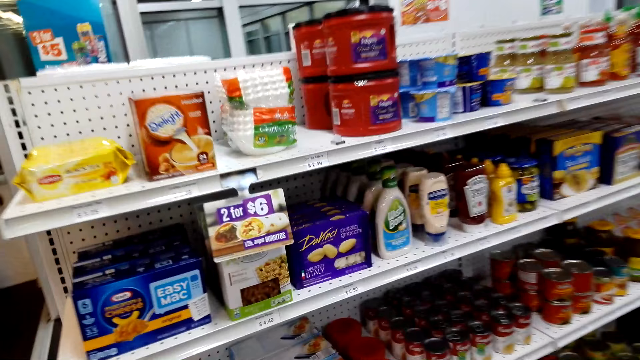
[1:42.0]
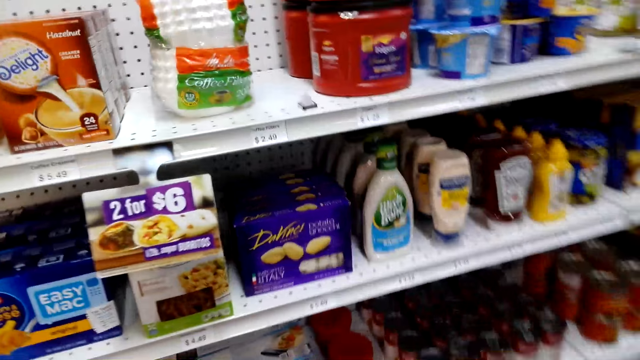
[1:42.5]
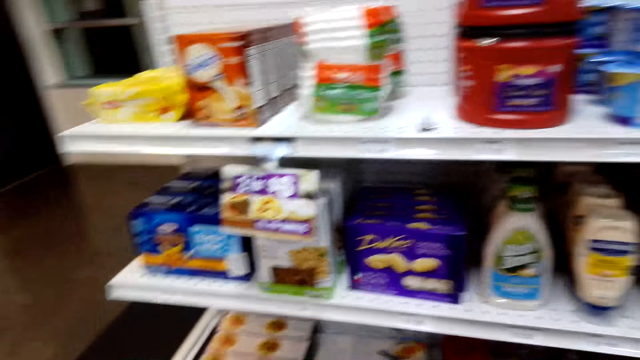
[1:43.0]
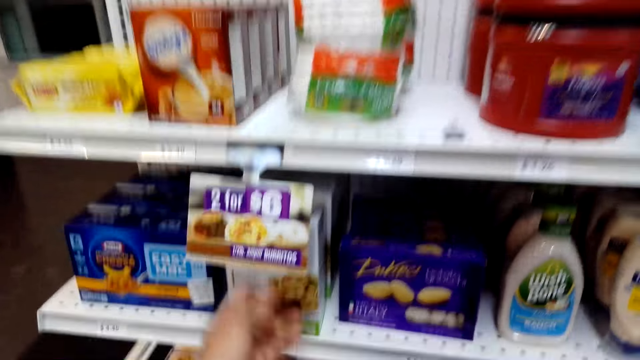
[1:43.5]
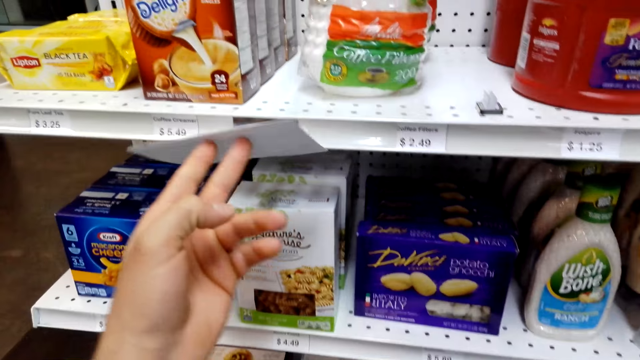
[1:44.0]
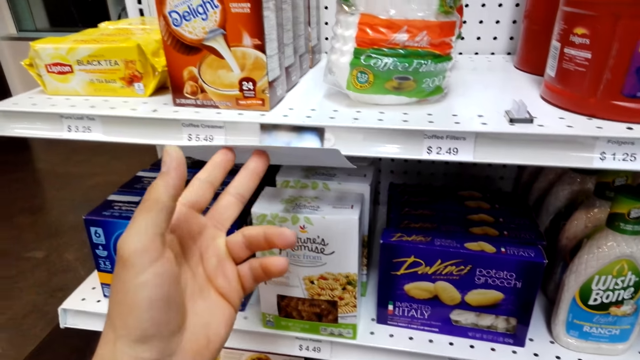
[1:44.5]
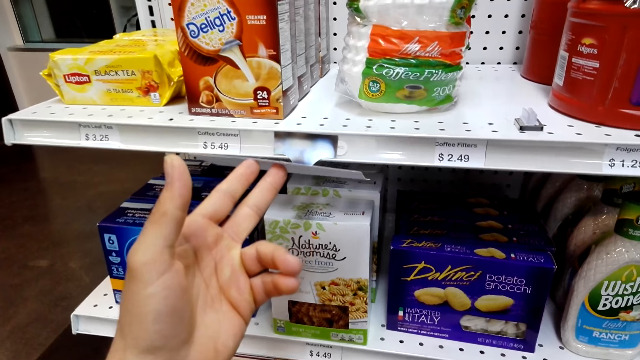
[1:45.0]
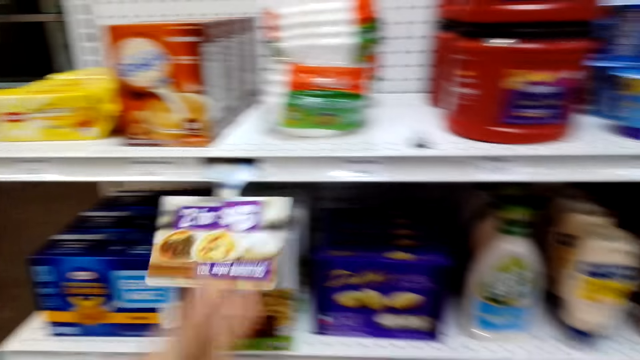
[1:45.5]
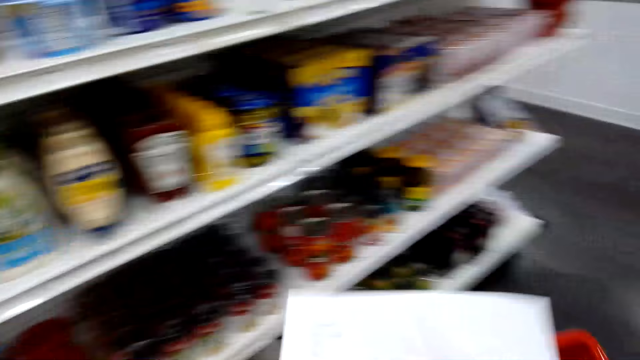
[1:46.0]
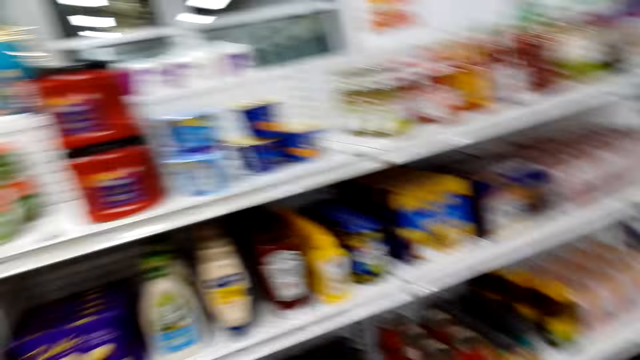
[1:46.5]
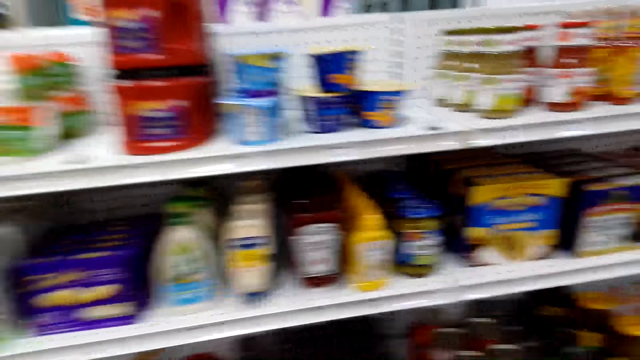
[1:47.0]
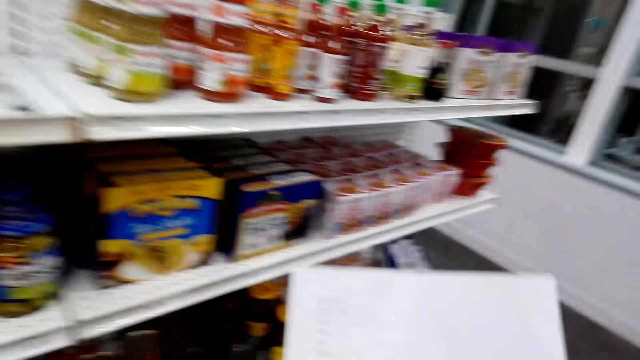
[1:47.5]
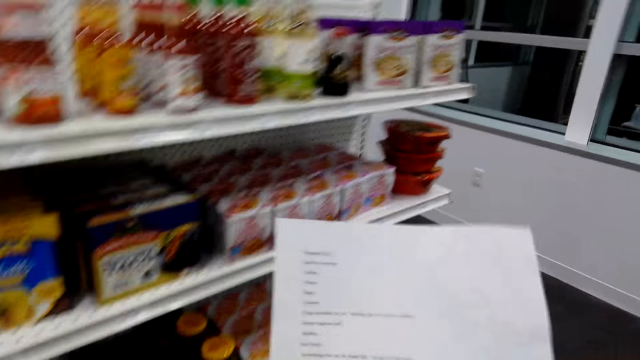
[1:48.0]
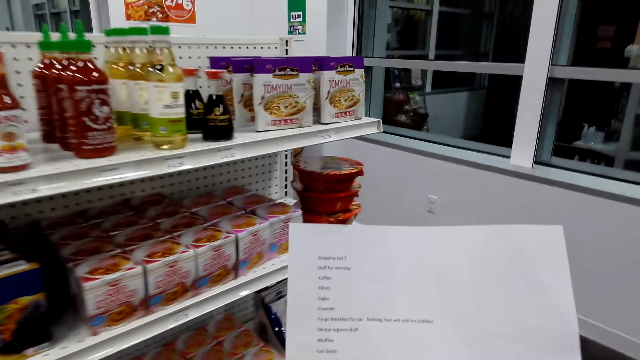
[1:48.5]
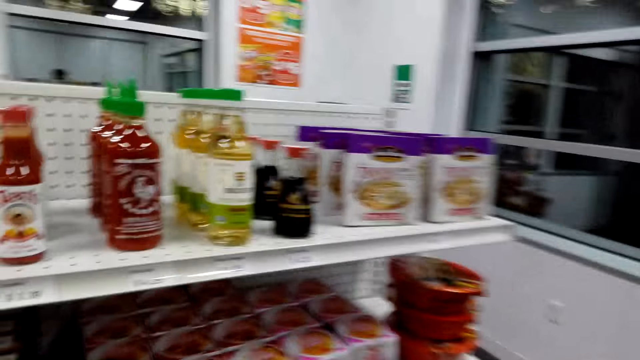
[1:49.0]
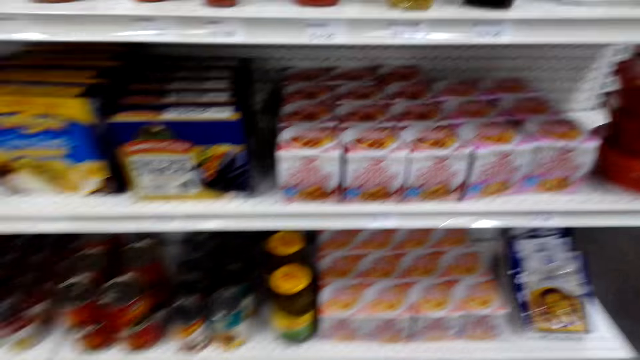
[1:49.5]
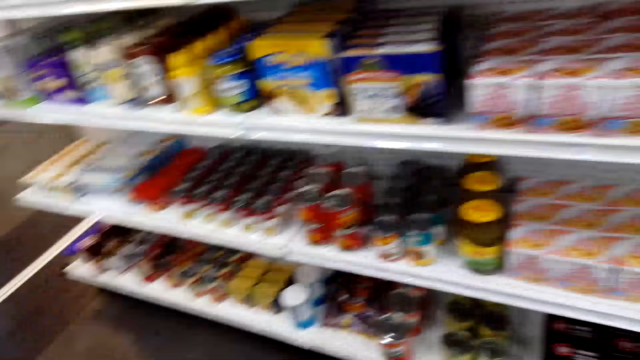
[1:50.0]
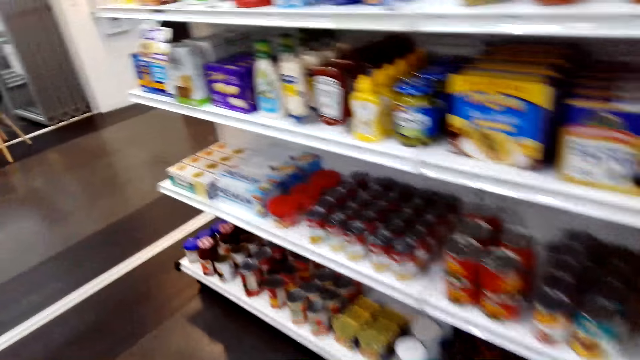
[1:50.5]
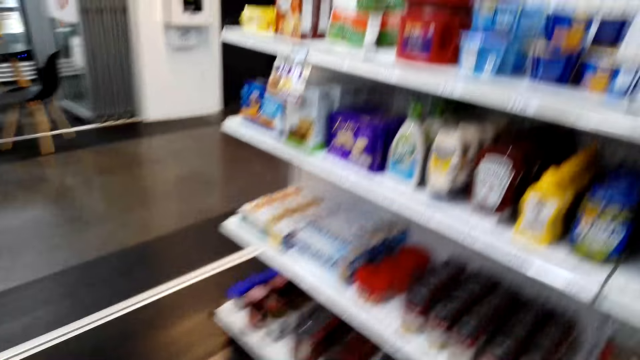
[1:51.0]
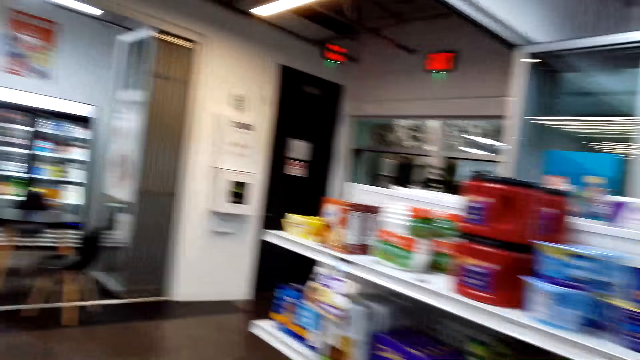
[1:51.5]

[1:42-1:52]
The camera wearer lifts something. They inspect noodles. They drop something. They hold a paper.

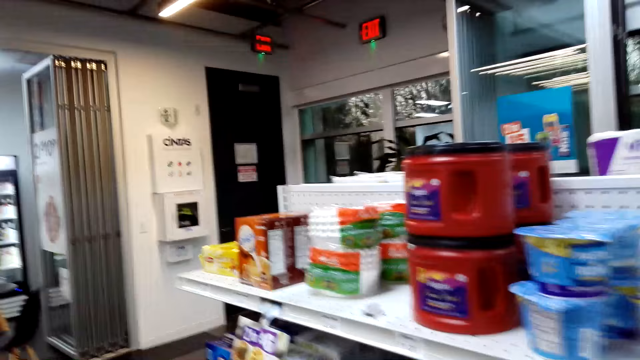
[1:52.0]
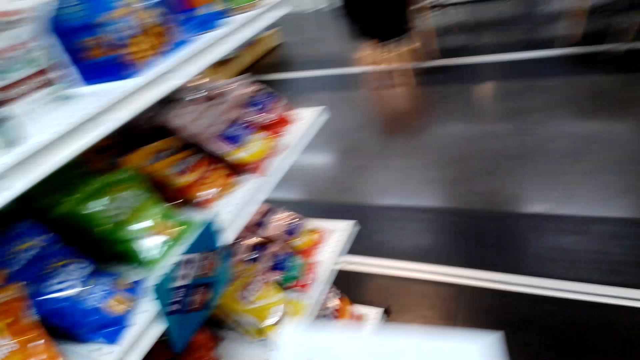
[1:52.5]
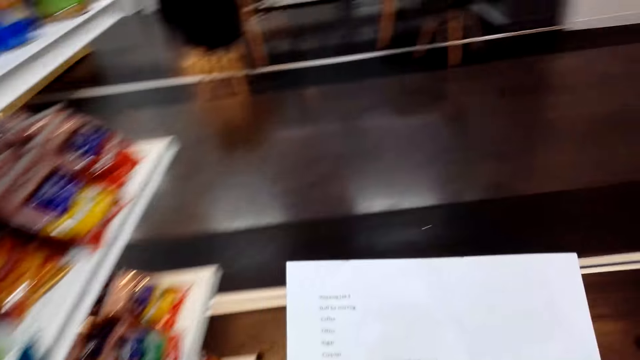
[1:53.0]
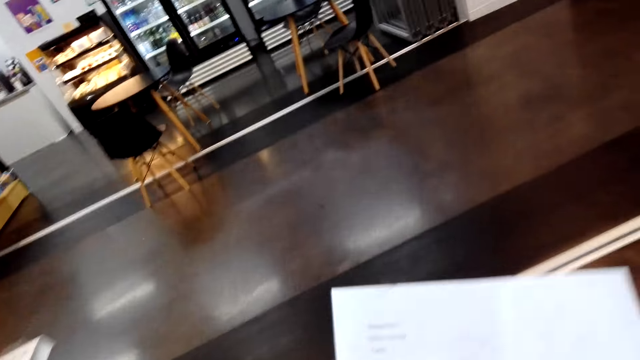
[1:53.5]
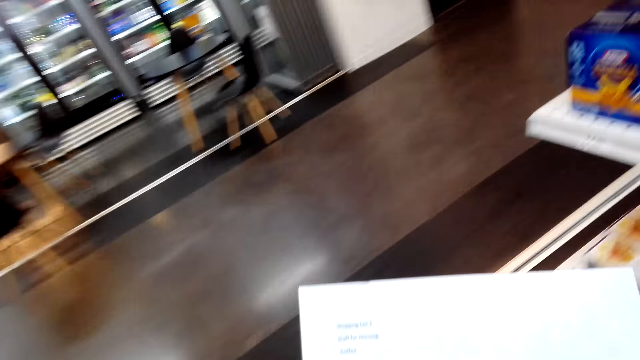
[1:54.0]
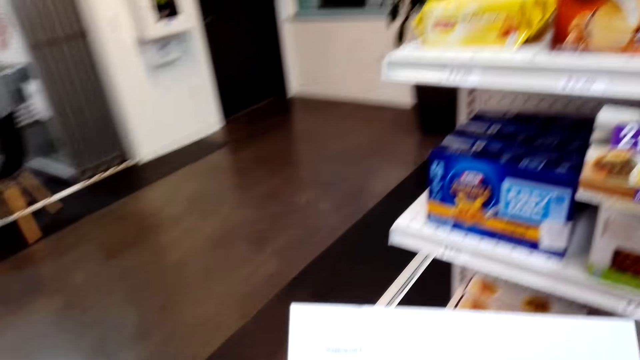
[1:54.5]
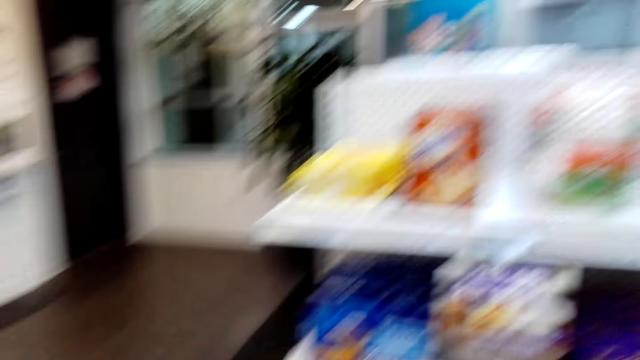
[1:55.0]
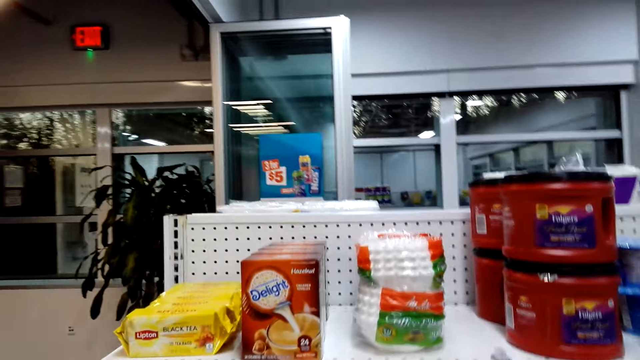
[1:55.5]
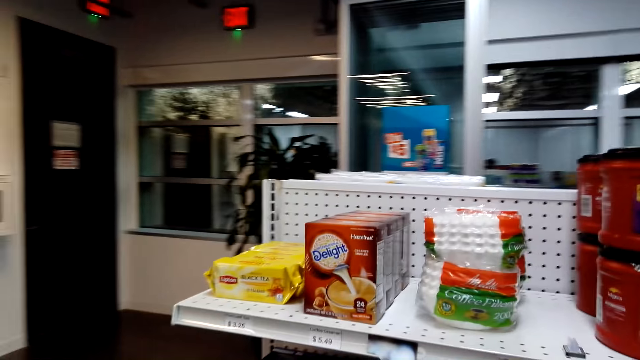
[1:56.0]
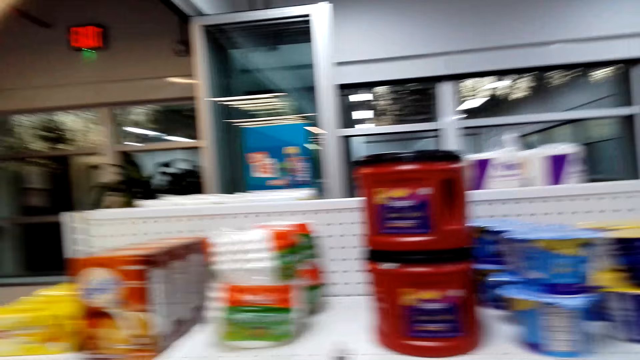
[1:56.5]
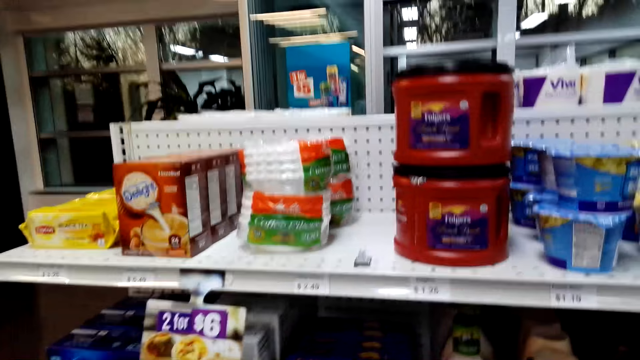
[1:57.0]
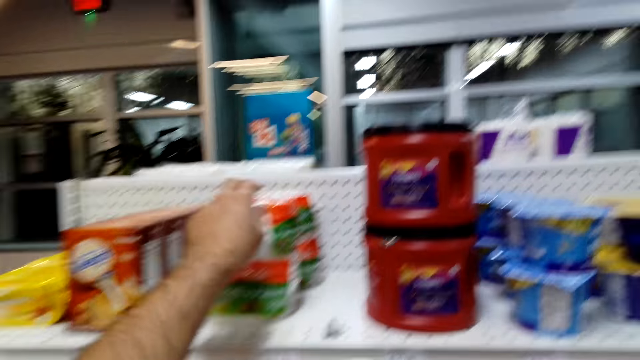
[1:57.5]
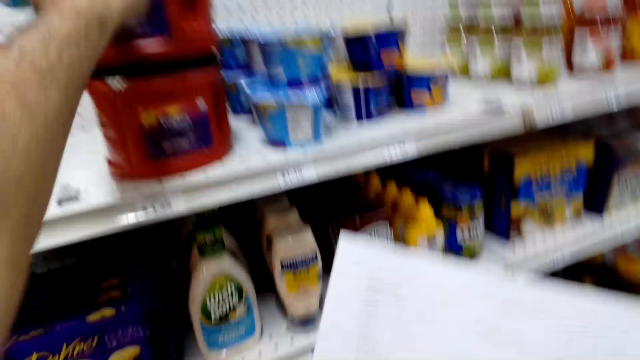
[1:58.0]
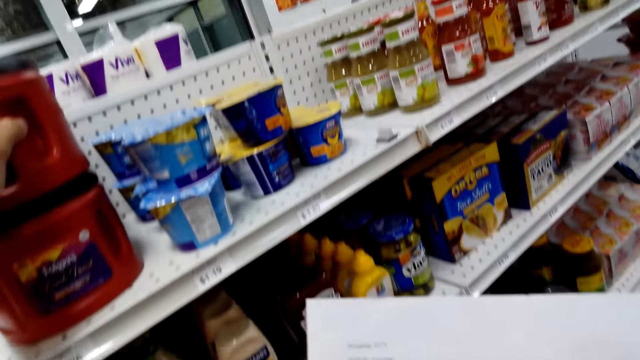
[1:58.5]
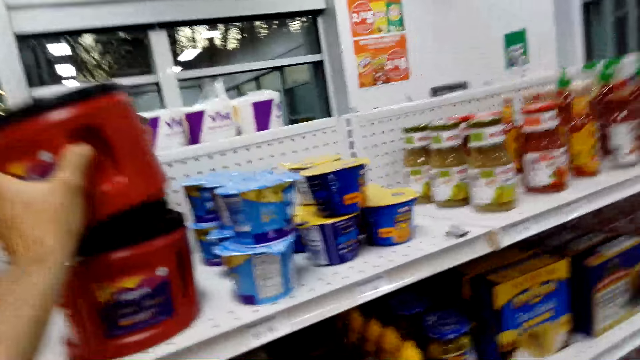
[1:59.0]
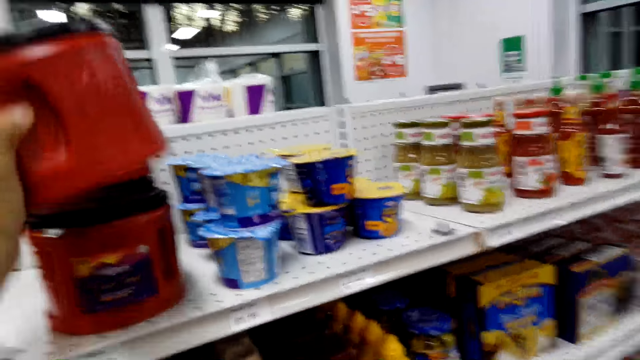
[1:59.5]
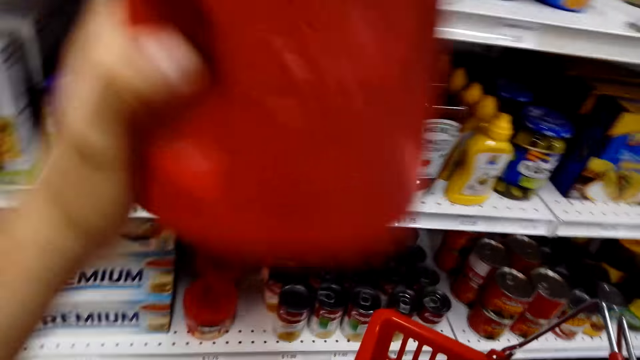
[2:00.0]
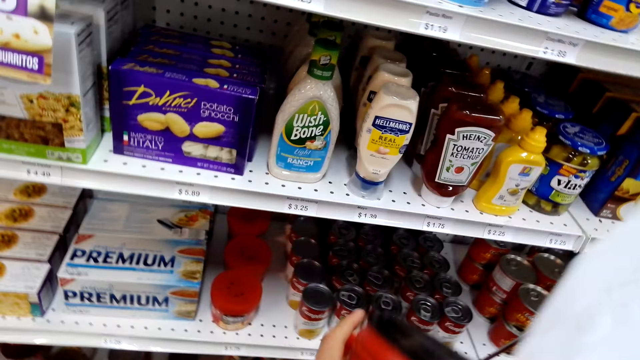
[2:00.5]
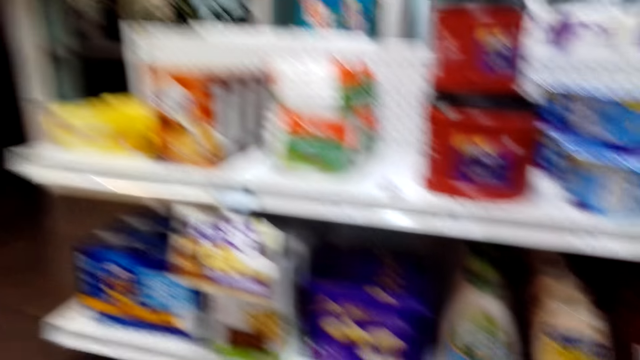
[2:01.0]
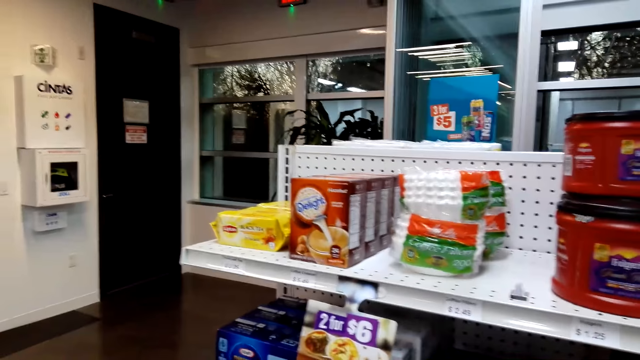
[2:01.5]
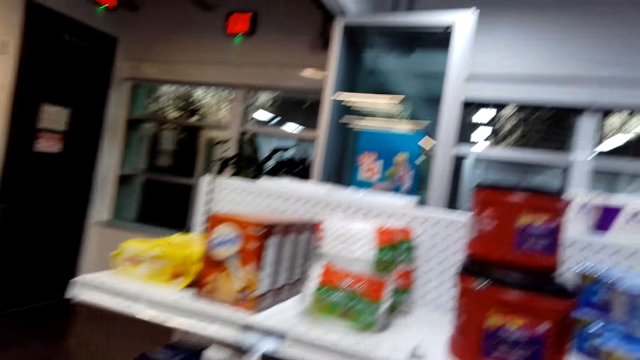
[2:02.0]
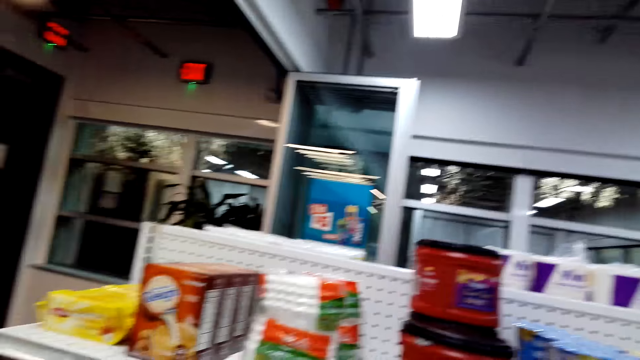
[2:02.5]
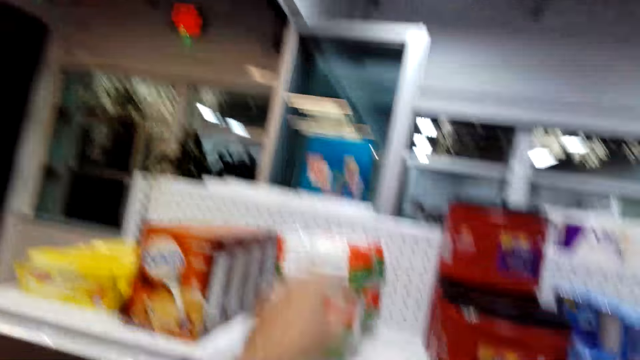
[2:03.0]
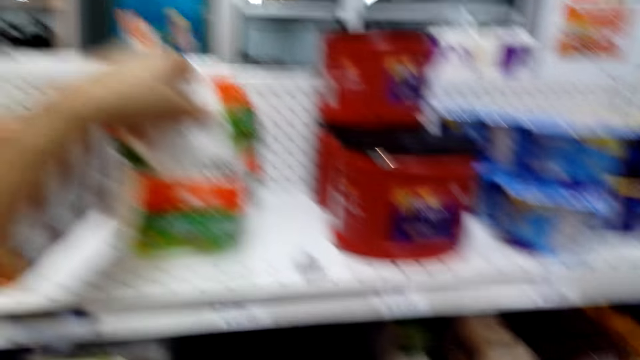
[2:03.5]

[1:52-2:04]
The camera wearer reads a list. They pick up an item from the shelf. They put something in the shopping basket.
